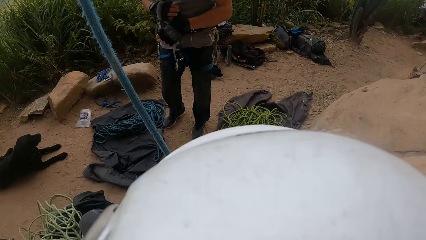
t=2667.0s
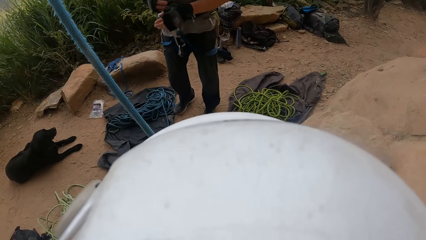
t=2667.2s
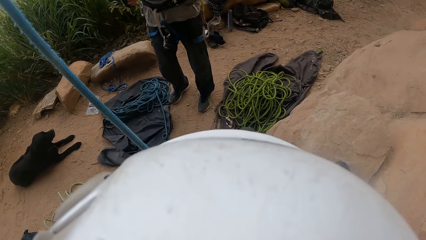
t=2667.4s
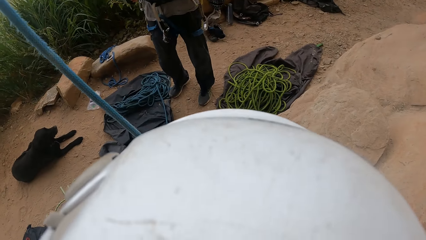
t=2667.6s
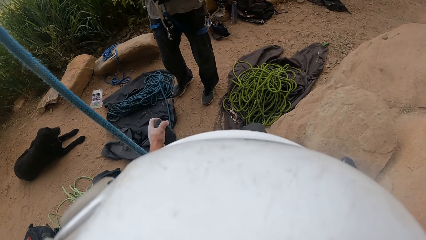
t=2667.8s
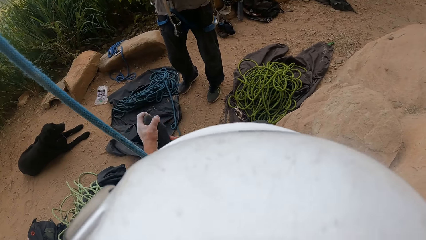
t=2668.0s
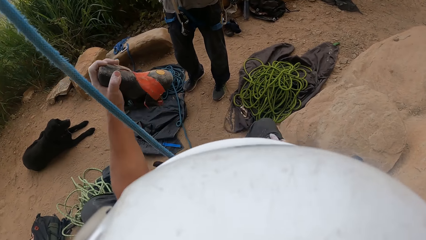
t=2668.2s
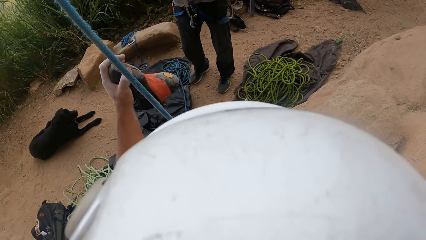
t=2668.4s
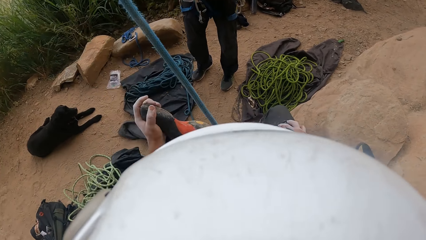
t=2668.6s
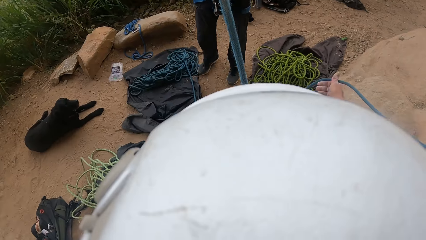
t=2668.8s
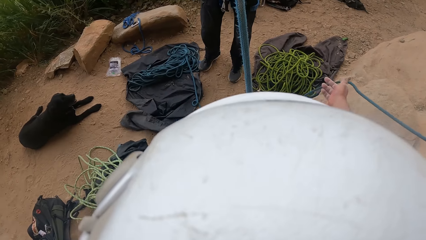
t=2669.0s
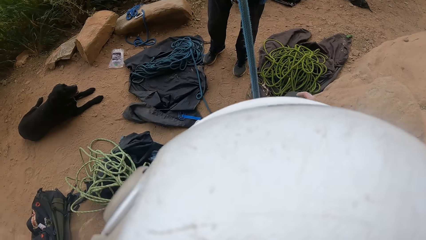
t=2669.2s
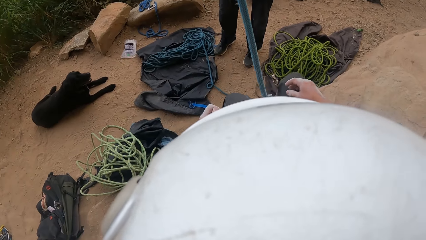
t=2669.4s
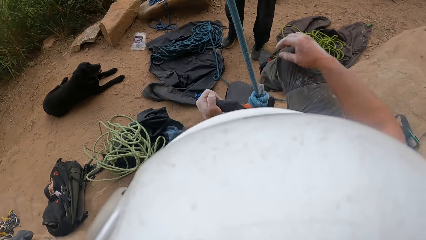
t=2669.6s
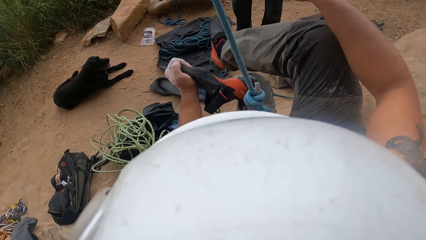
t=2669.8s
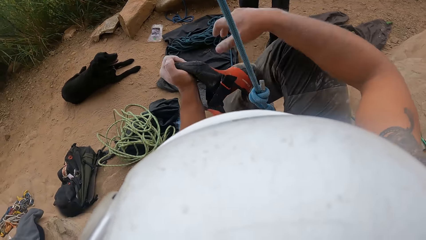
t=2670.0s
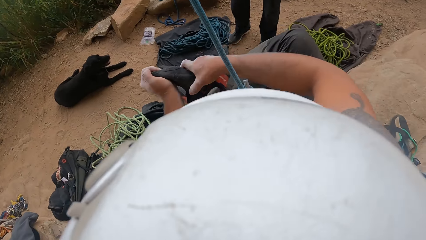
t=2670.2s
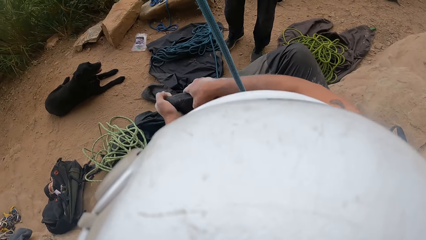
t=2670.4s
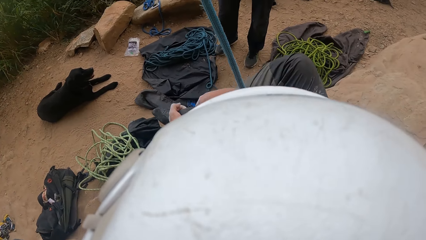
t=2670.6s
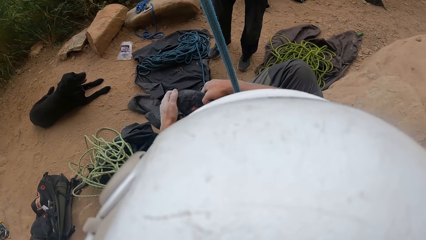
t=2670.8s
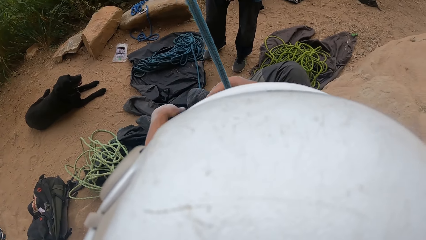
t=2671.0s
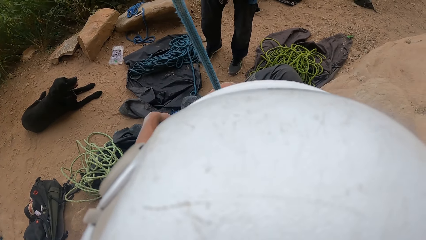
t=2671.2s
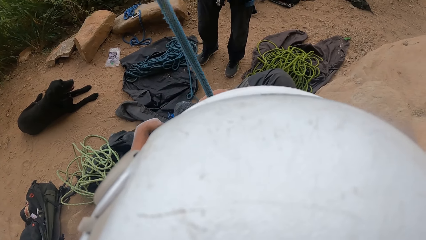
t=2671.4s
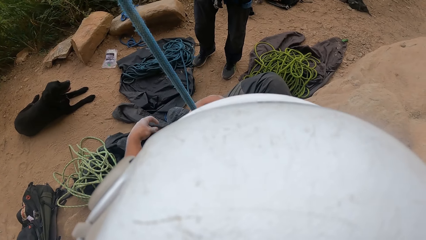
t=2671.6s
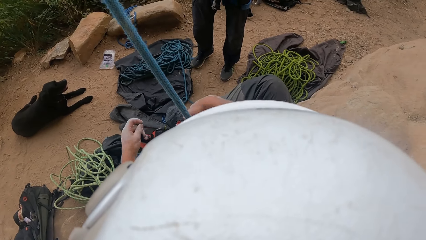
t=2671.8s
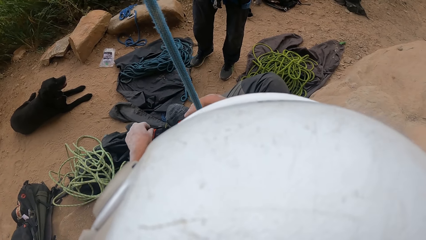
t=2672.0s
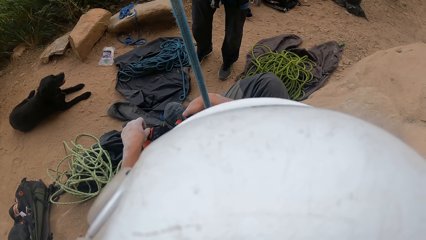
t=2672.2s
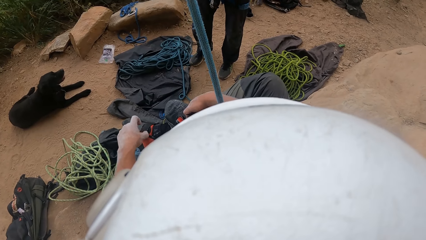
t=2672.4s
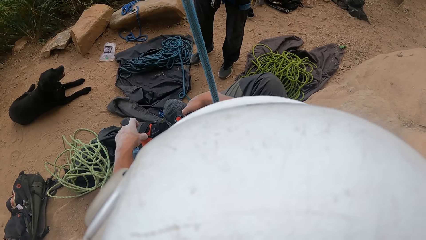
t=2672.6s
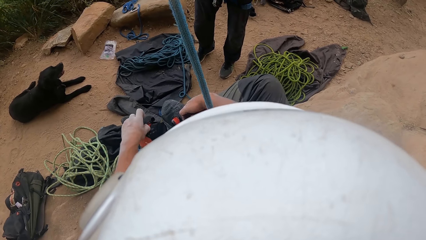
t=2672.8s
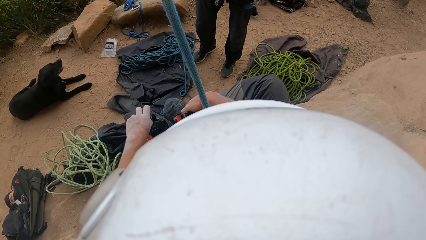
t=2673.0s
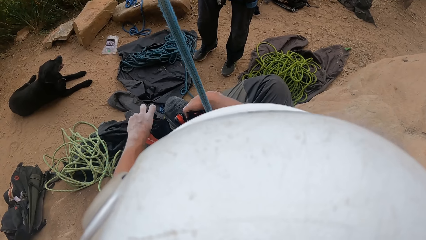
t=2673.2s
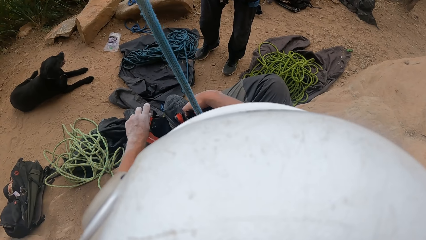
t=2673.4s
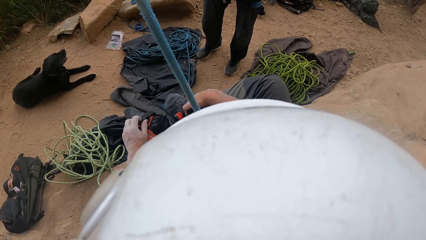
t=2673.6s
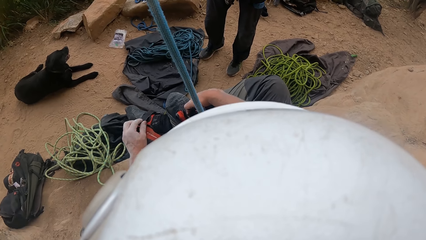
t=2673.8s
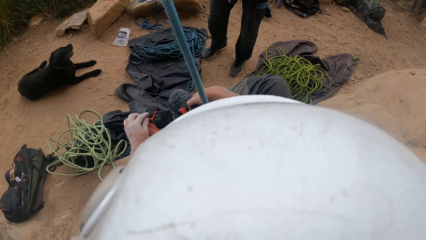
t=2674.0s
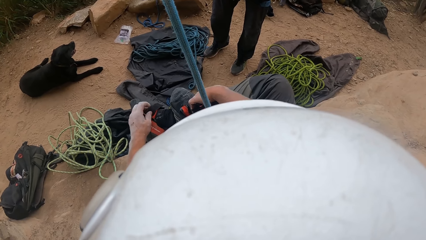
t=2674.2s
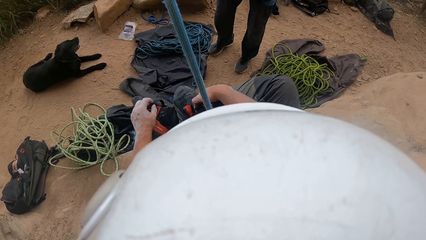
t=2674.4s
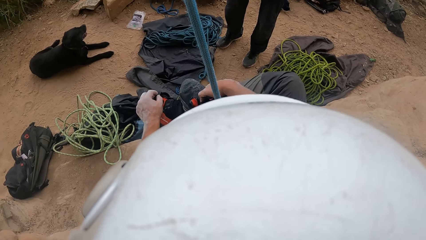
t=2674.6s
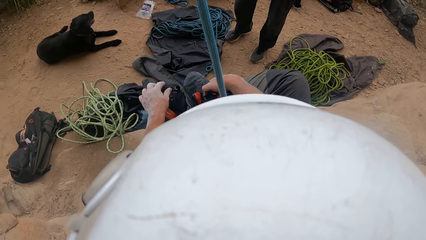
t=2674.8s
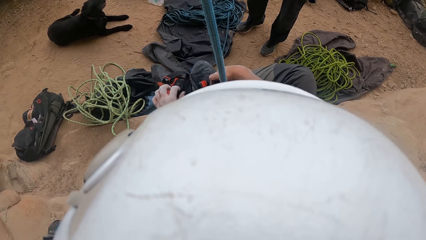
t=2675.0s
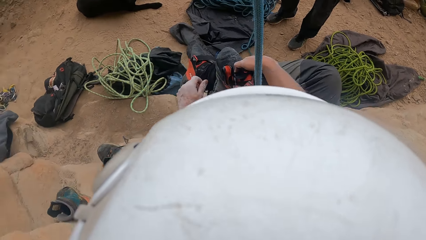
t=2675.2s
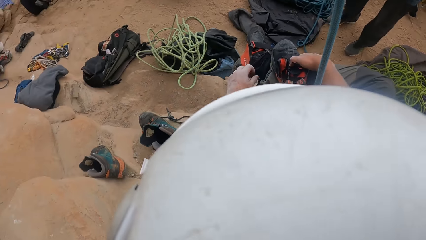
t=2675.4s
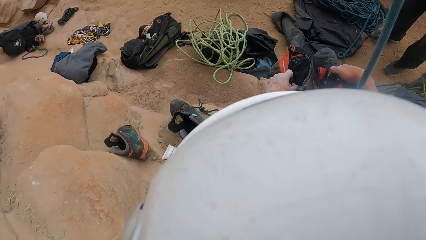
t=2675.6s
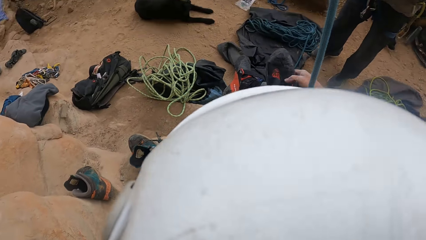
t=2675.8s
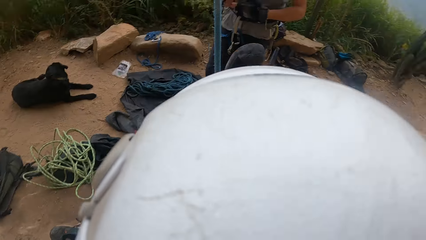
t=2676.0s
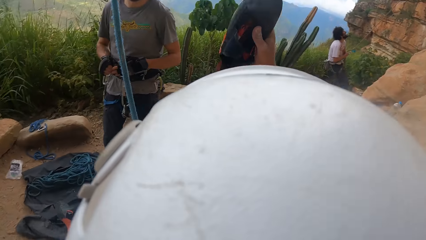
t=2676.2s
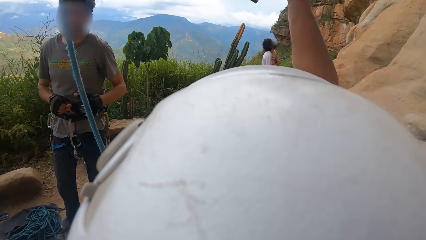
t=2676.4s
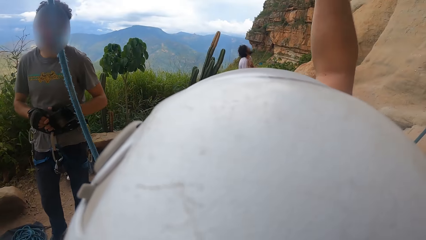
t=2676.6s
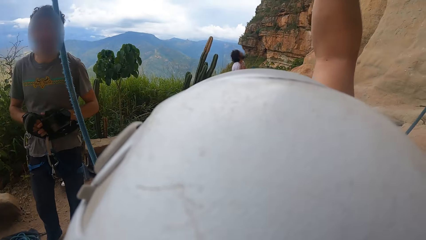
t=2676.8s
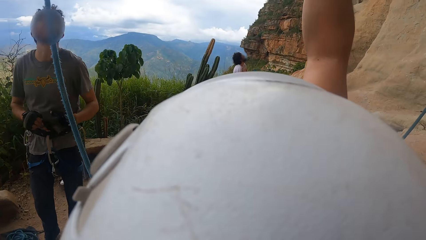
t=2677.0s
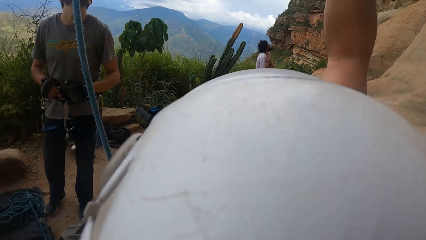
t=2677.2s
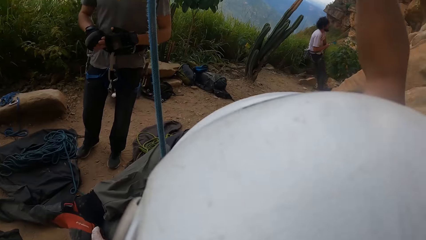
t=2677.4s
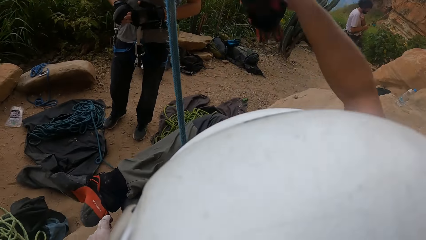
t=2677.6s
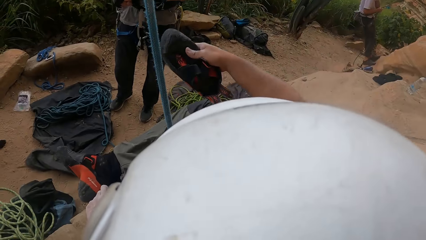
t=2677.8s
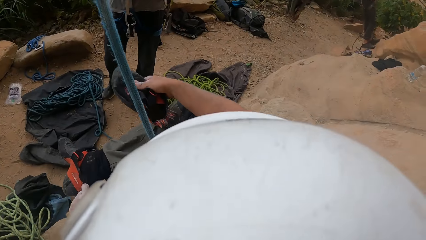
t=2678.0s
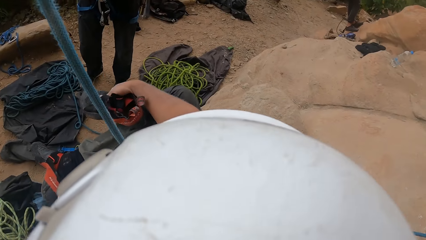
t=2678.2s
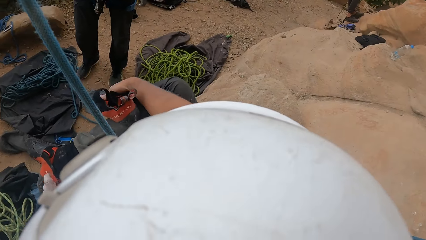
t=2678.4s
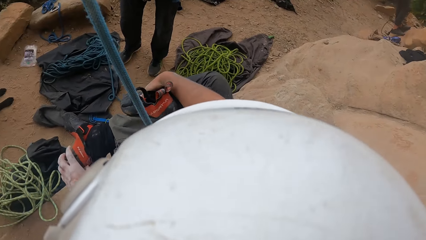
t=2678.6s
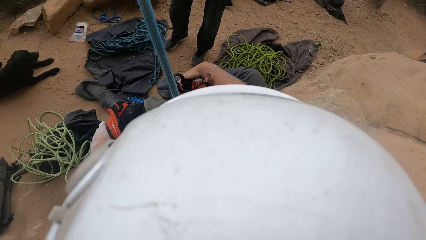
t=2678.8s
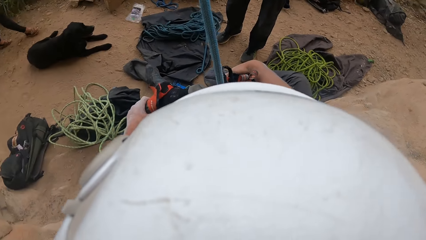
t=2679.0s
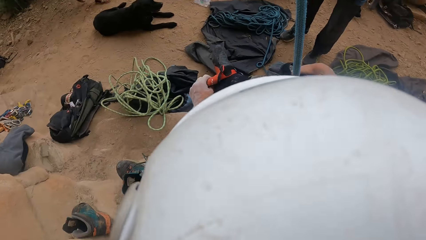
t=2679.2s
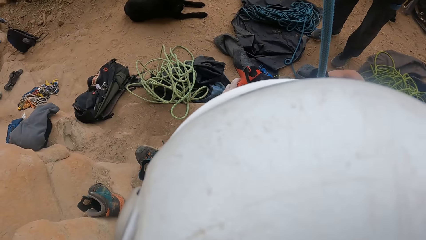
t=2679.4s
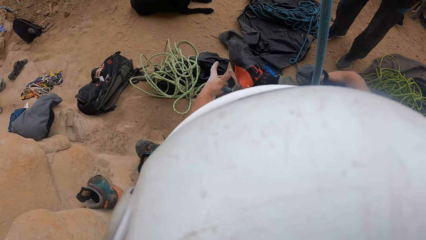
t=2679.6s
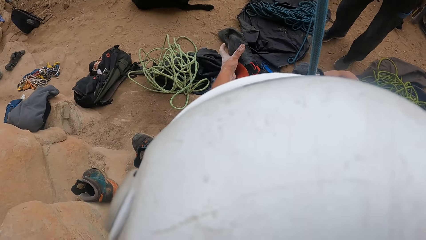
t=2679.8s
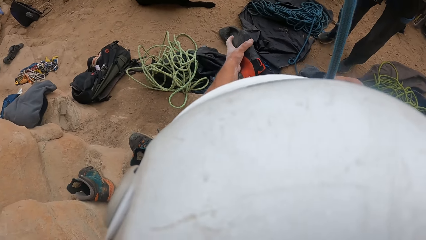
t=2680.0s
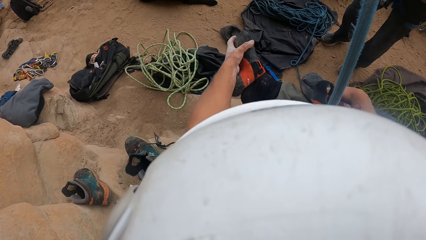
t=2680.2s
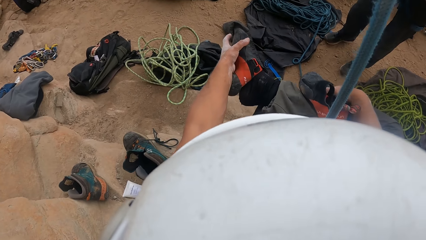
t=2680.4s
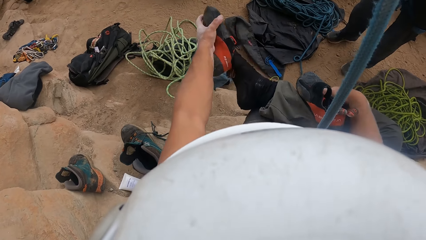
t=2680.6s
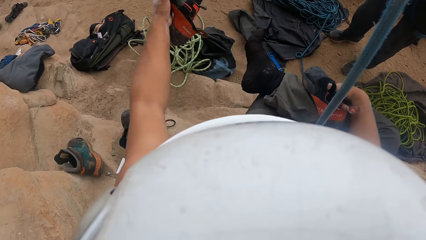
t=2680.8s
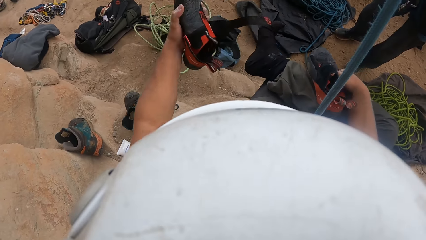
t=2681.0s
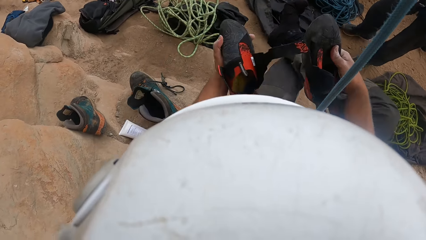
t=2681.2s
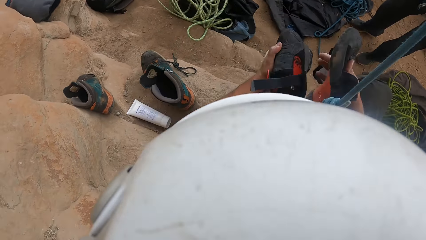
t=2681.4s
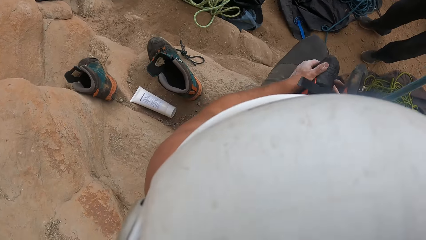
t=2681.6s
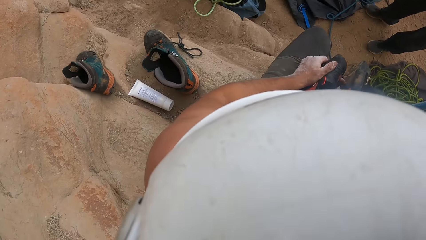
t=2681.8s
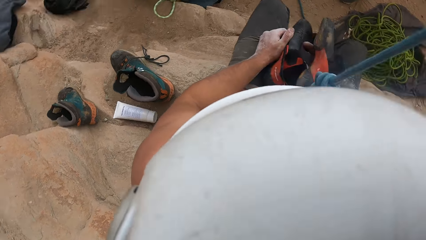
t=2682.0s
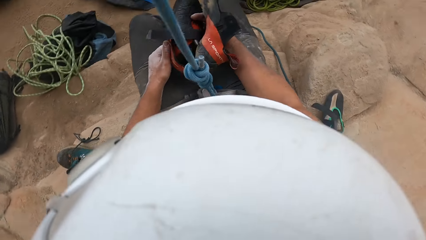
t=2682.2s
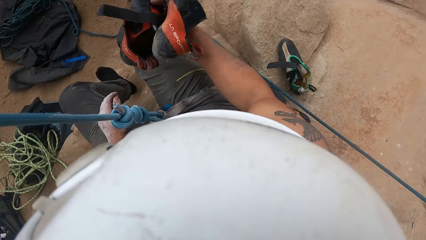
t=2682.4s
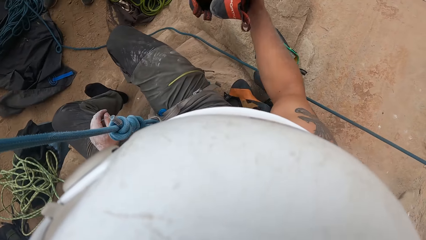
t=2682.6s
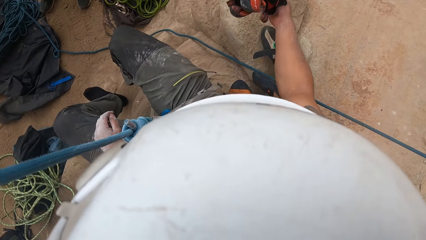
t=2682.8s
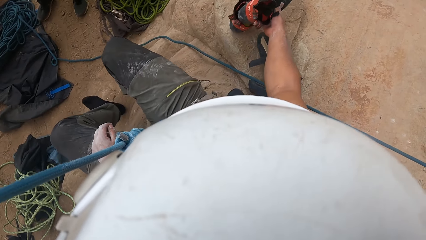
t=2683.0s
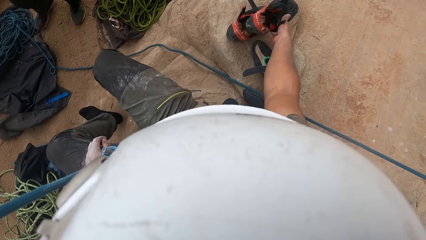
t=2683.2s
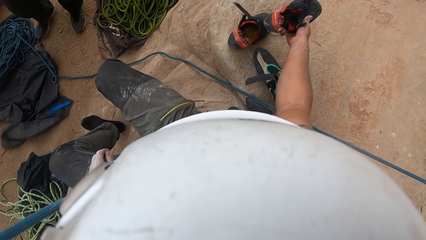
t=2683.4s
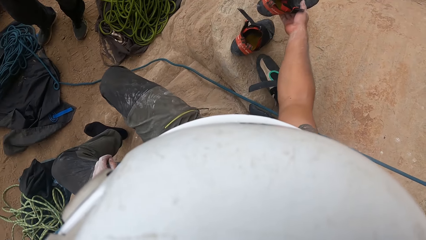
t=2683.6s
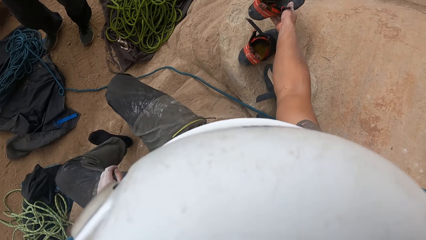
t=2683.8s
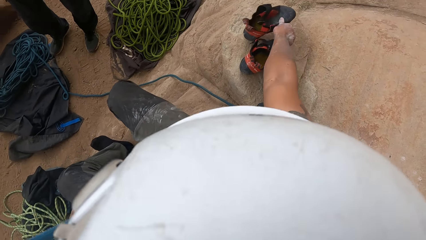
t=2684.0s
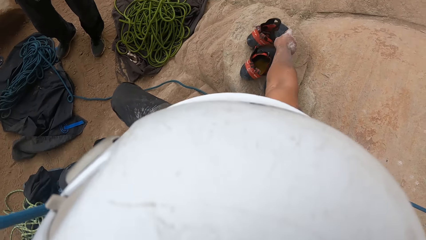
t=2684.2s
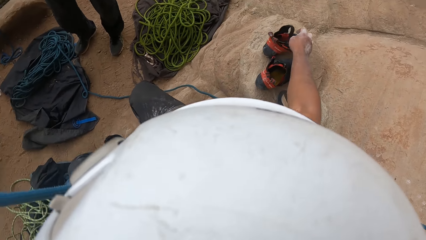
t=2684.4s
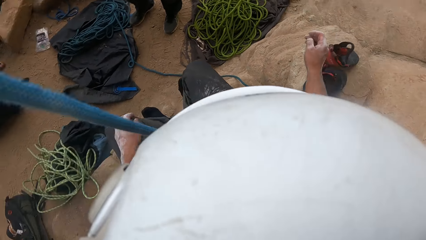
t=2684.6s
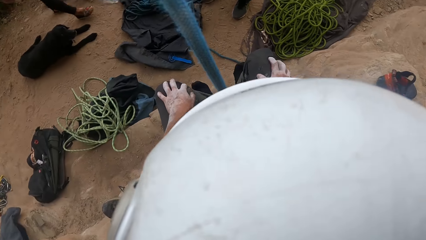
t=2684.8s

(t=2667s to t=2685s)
The camera wearer looks around. They remove the shoes. They move around both hands. They put the right shoe on the right foot. They untie the shoe with the left hand. They lift the shoe with the right hand. They drop the right hand. They hold the shoe with the left hand. They remove the shoe with the left hand. They place the shoe aside on the ground with both hands.
